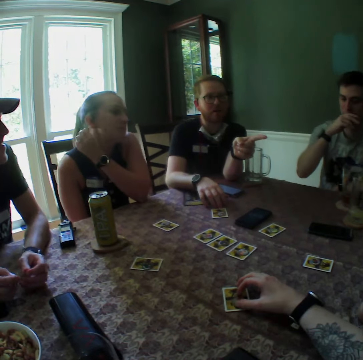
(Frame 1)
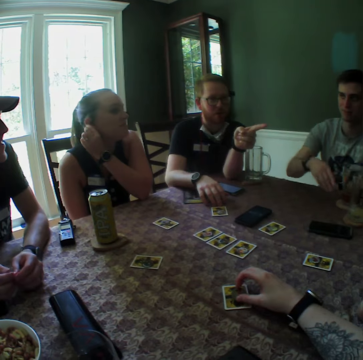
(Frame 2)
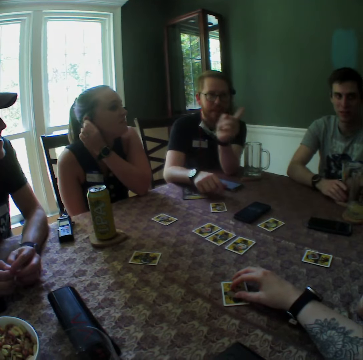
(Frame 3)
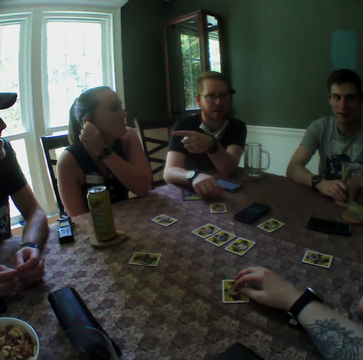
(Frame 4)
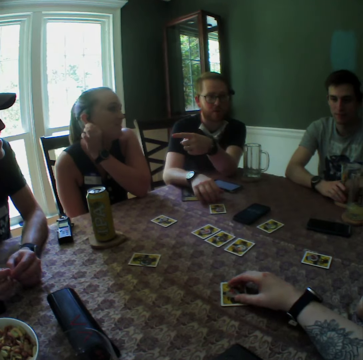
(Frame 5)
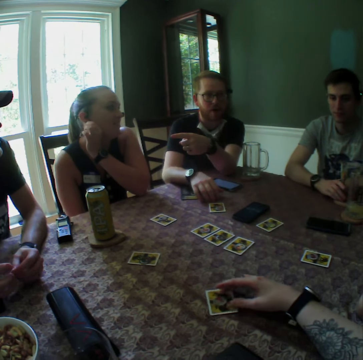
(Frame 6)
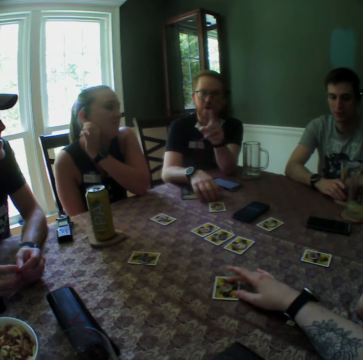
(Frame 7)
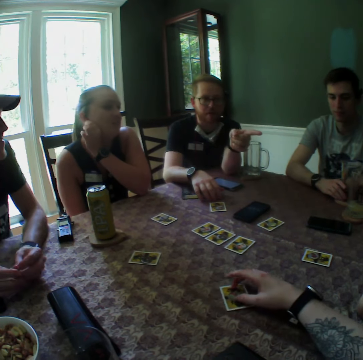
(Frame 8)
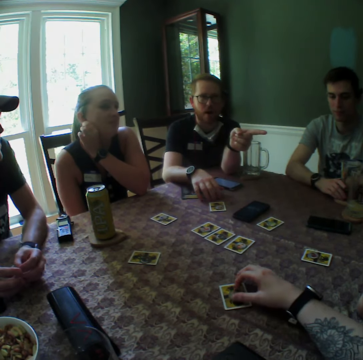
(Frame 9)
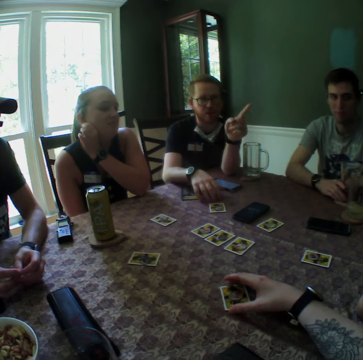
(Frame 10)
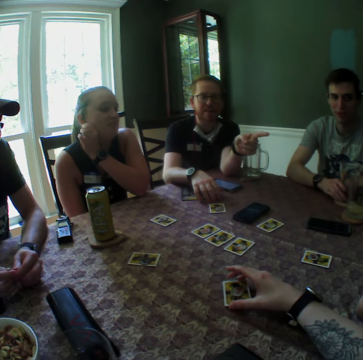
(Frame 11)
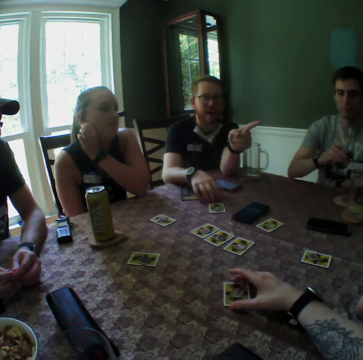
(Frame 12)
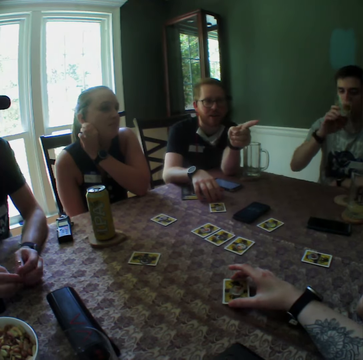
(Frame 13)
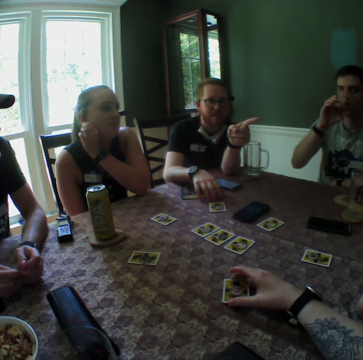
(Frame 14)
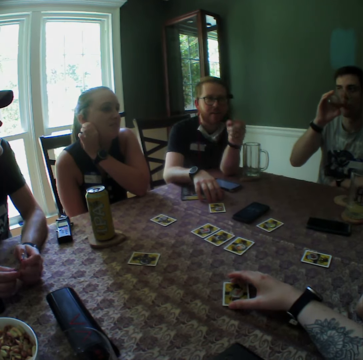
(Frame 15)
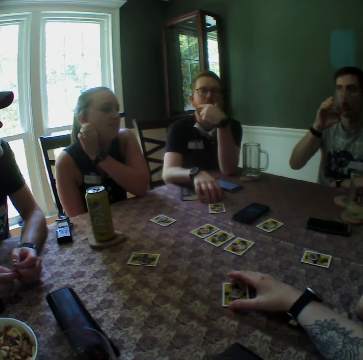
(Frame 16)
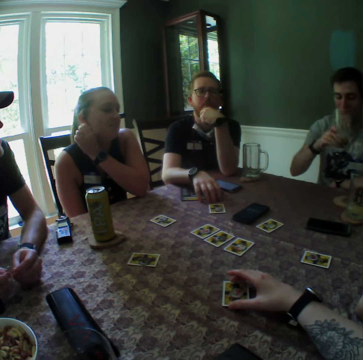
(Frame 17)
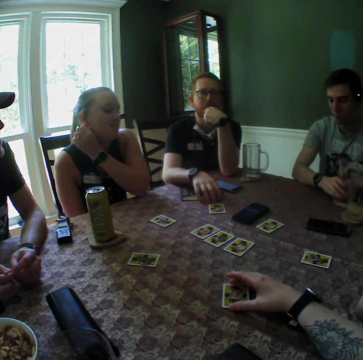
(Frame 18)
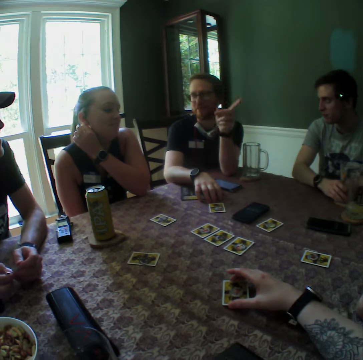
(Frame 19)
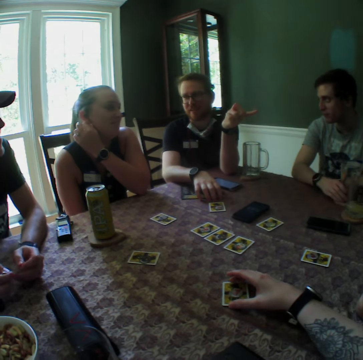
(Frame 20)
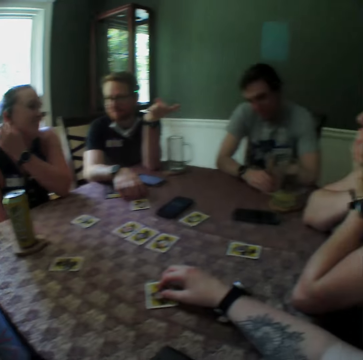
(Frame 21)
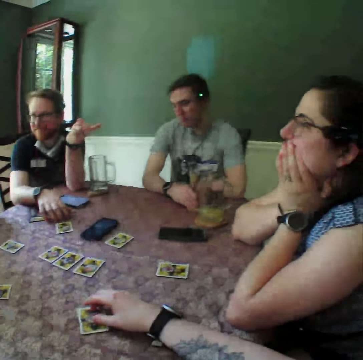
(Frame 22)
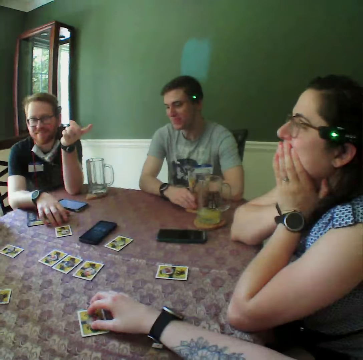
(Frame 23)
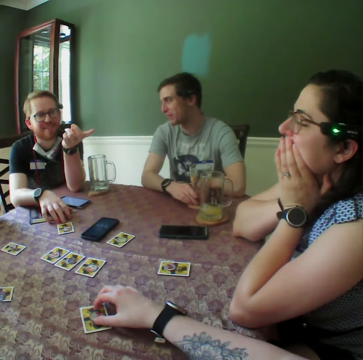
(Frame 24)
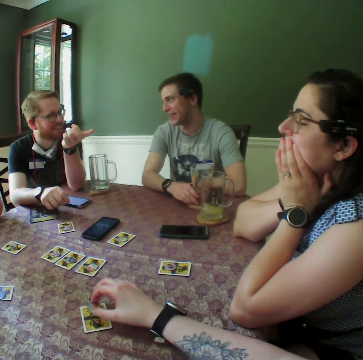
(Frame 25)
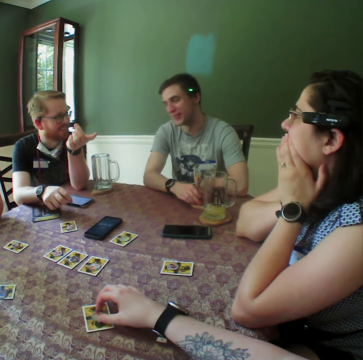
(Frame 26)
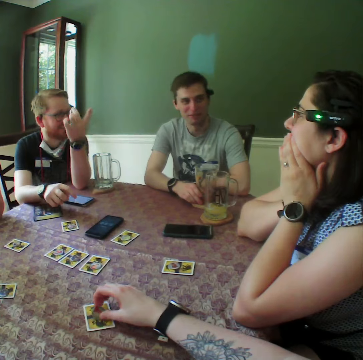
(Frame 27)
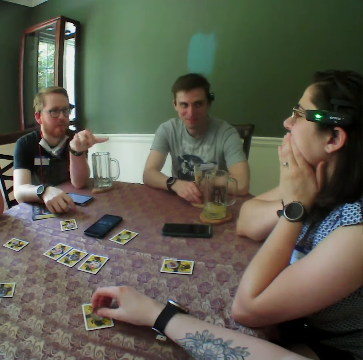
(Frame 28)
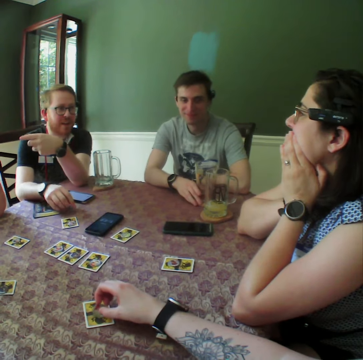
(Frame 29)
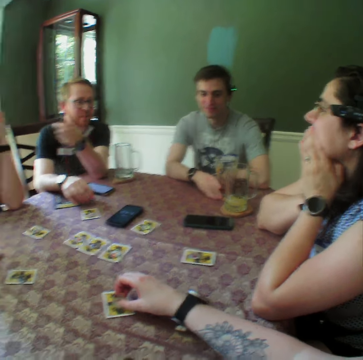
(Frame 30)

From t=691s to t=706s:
A man converses. The camera wearer adjusts a card on the table with her right hand. Another man picks up a glass cup from the table with his right hand, drinks from the glass cup in his right hand, and drops the glass cup in his right hand on the table. The second man converses.

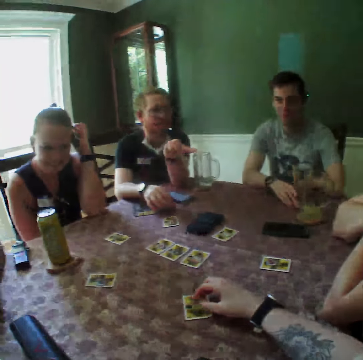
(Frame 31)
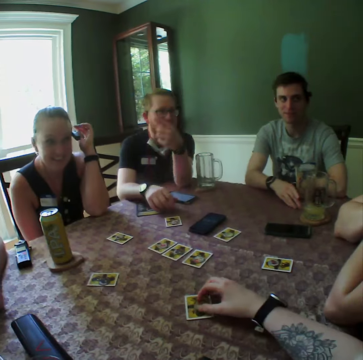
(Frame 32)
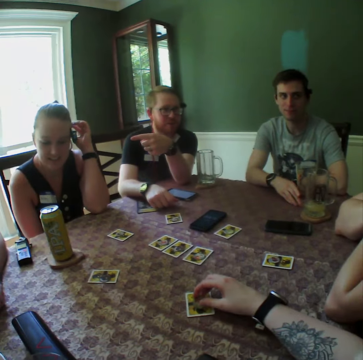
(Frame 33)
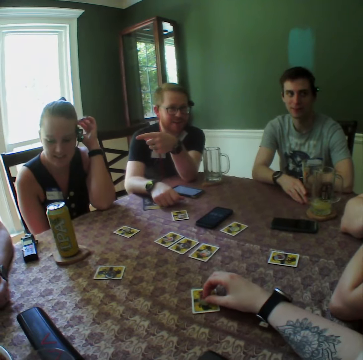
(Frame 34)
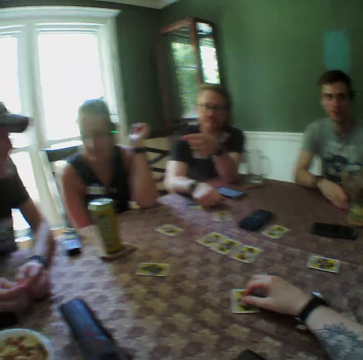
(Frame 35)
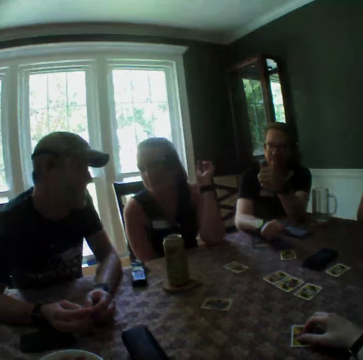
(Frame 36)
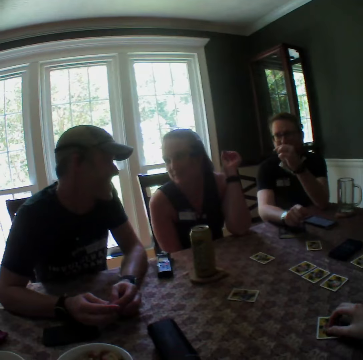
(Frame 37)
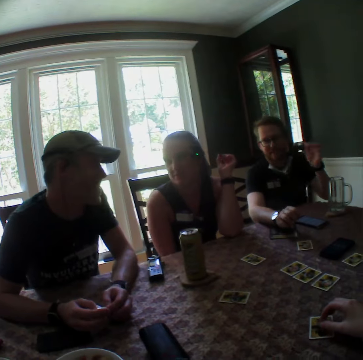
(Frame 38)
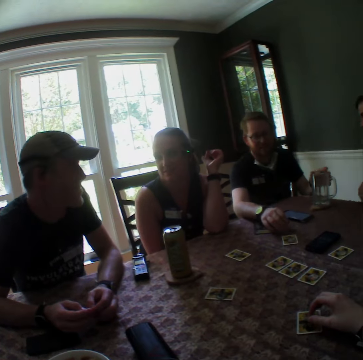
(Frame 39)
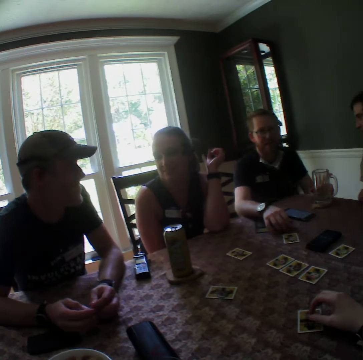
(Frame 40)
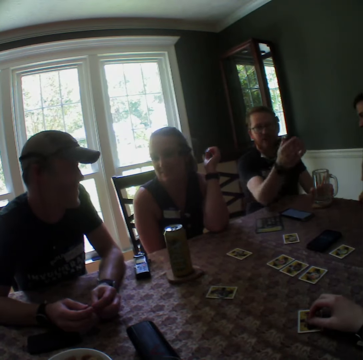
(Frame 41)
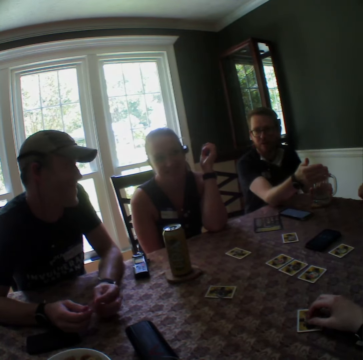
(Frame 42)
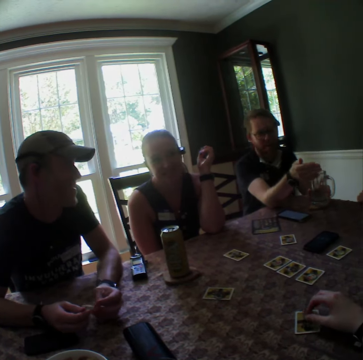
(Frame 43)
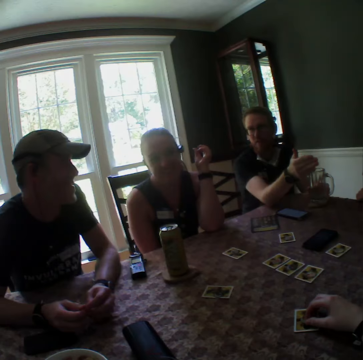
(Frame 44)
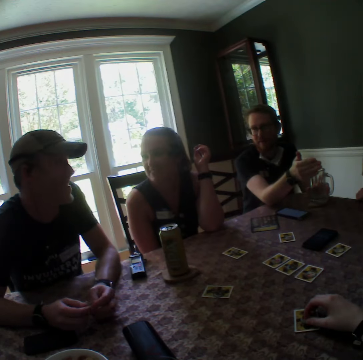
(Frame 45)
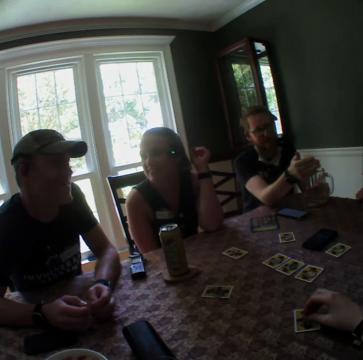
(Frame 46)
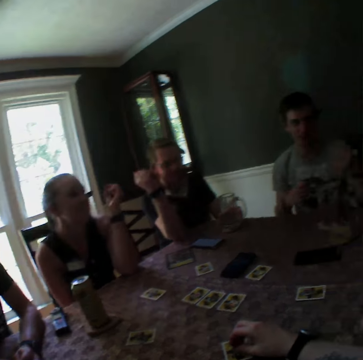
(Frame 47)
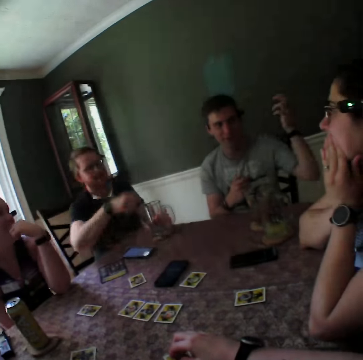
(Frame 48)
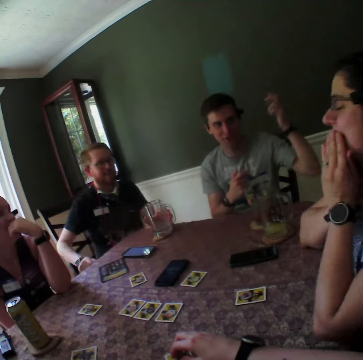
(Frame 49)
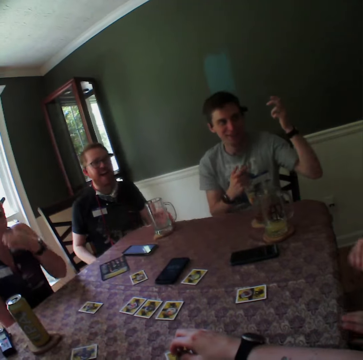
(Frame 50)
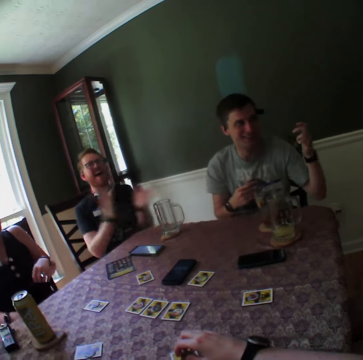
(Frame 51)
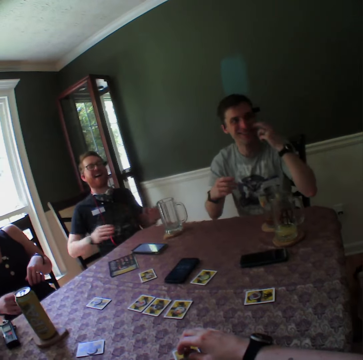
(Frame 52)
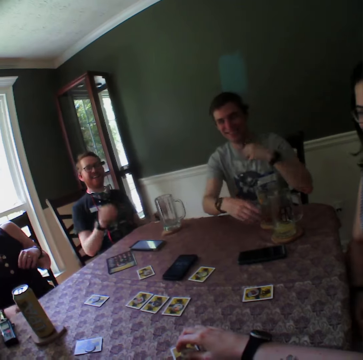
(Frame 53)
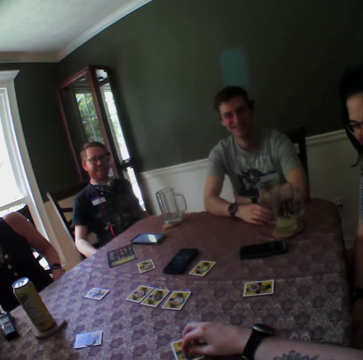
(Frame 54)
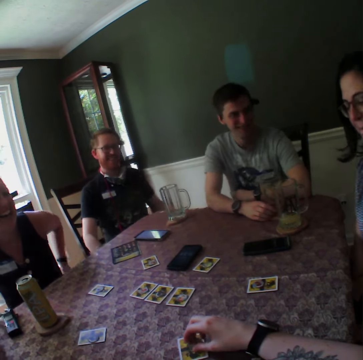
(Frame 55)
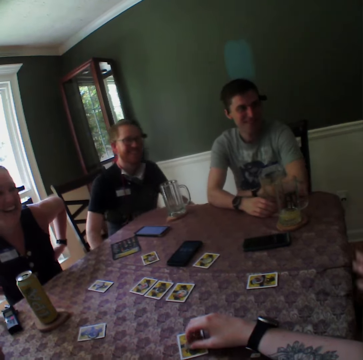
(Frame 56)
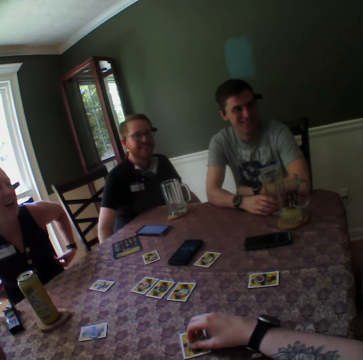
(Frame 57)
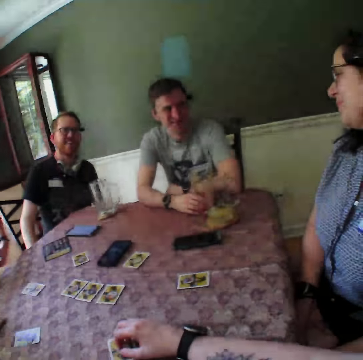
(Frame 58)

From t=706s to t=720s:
A man converses. Another man converses. The first man illustrates with his hand and claps his hand.

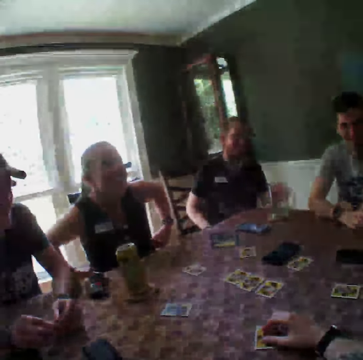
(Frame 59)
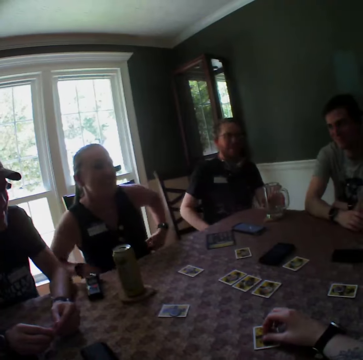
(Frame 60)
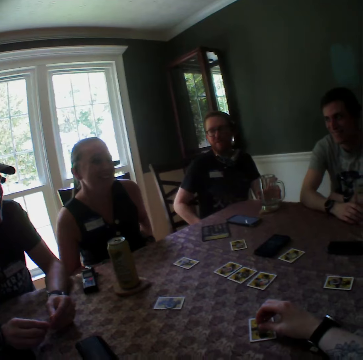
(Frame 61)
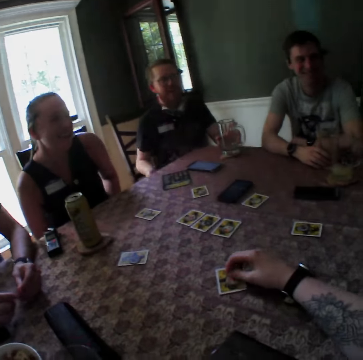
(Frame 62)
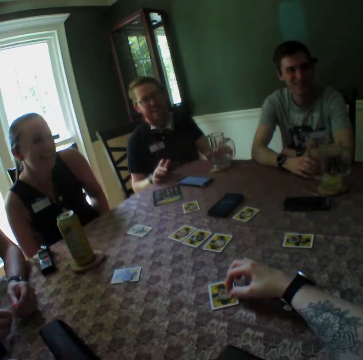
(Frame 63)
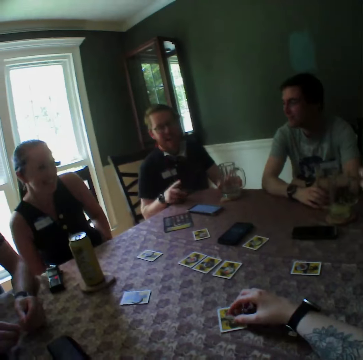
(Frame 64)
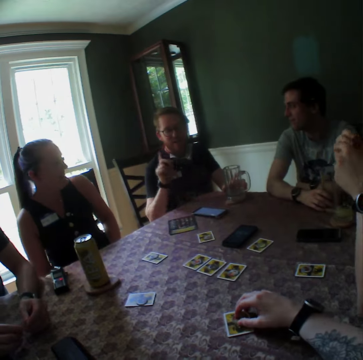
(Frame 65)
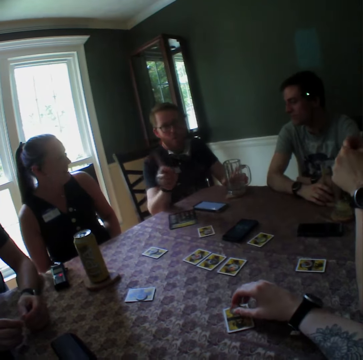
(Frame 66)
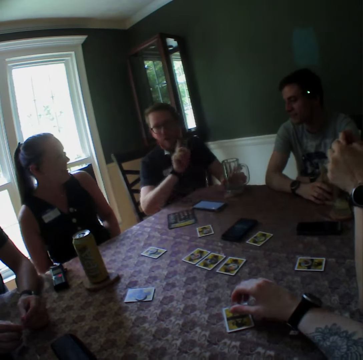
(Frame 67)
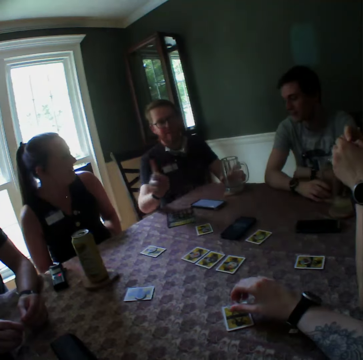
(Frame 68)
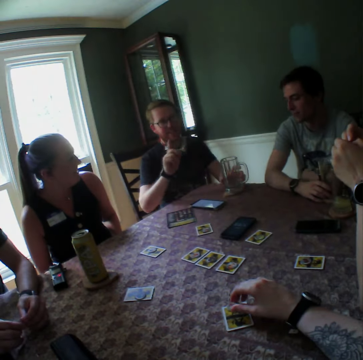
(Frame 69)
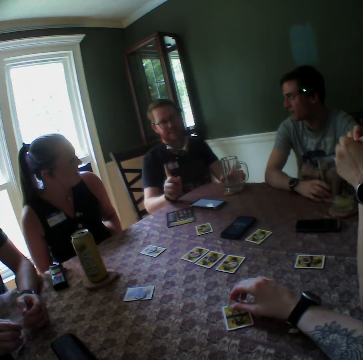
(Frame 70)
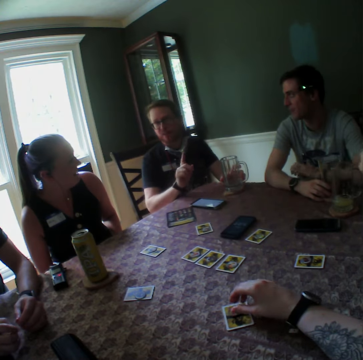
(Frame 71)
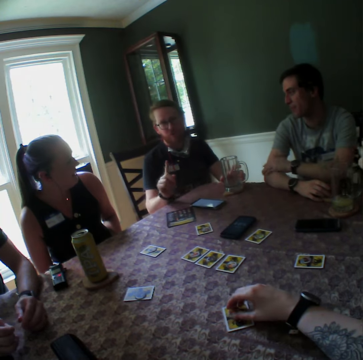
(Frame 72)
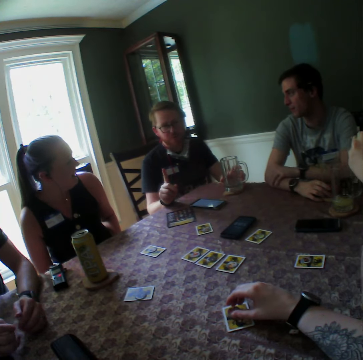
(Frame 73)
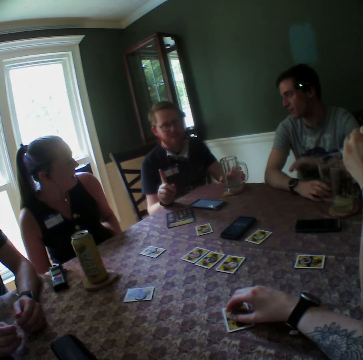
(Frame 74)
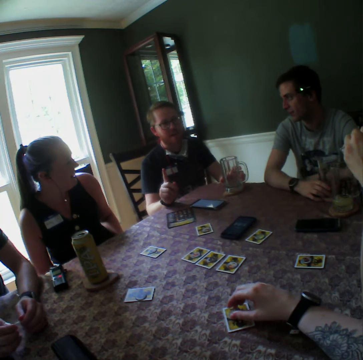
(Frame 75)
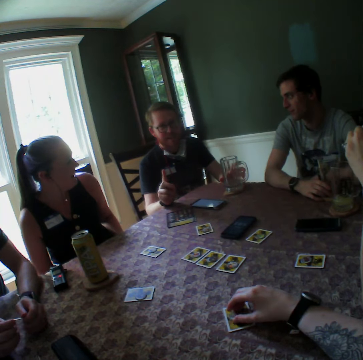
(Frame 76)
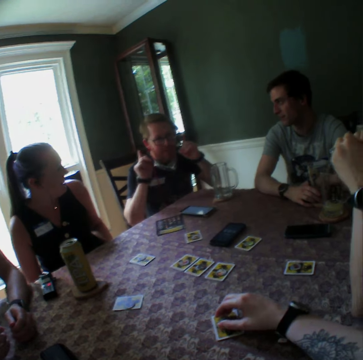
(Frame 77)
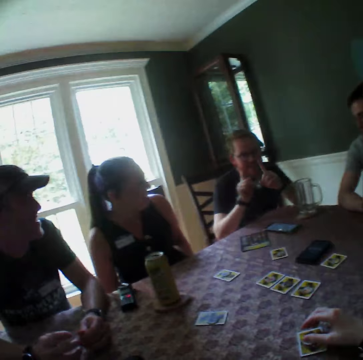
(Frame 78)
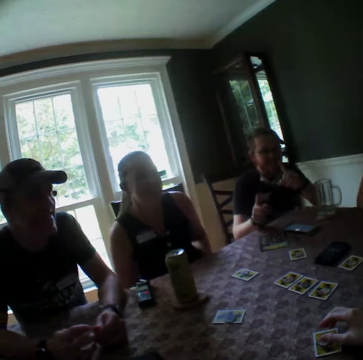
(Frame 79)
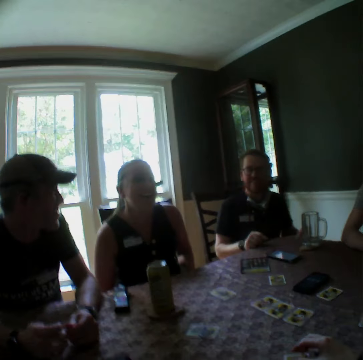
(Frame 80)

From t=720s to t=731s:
A woman laughs. A man converses.
